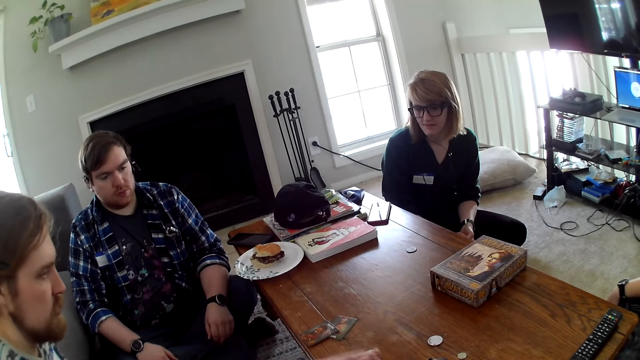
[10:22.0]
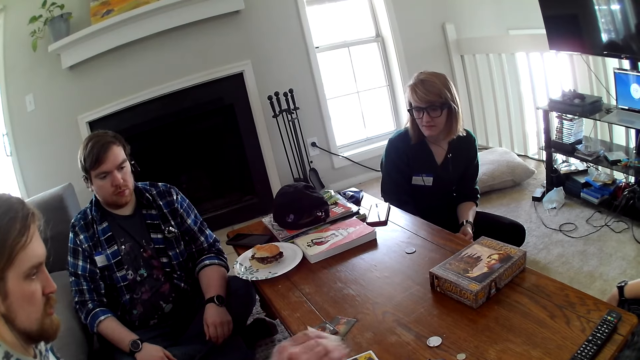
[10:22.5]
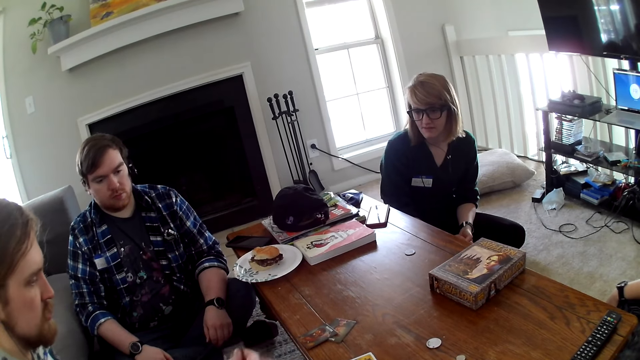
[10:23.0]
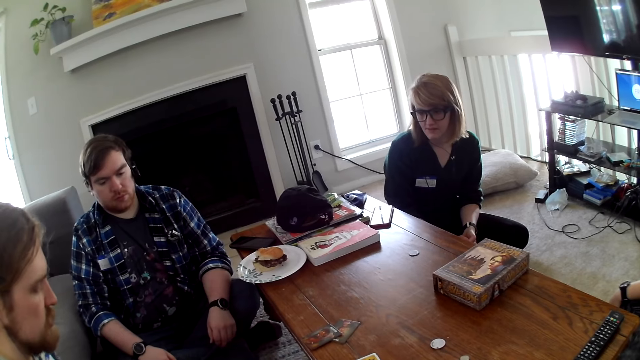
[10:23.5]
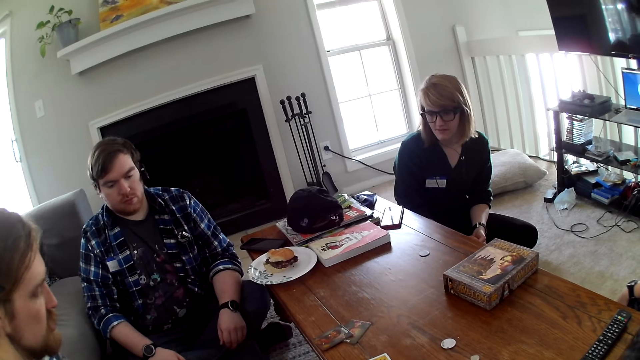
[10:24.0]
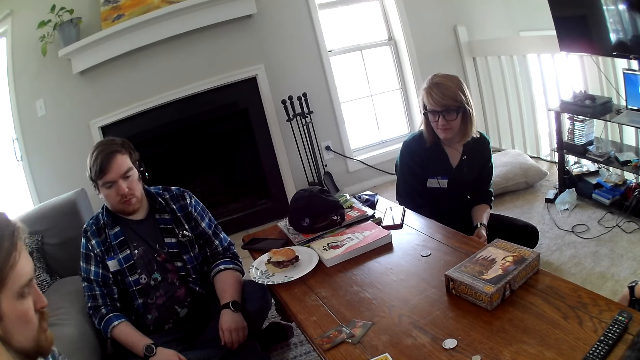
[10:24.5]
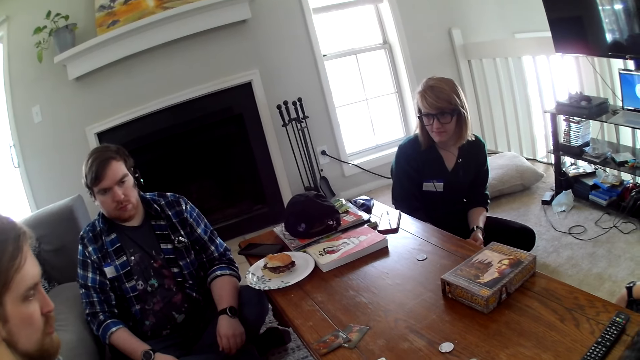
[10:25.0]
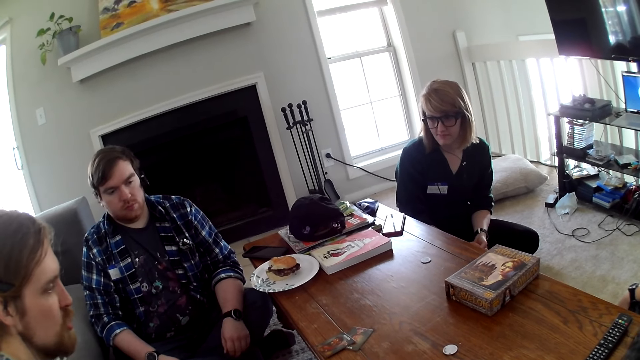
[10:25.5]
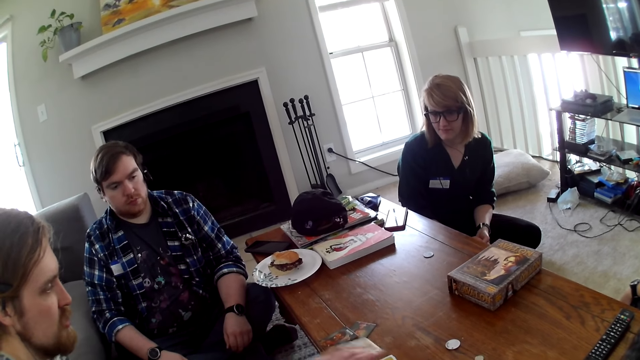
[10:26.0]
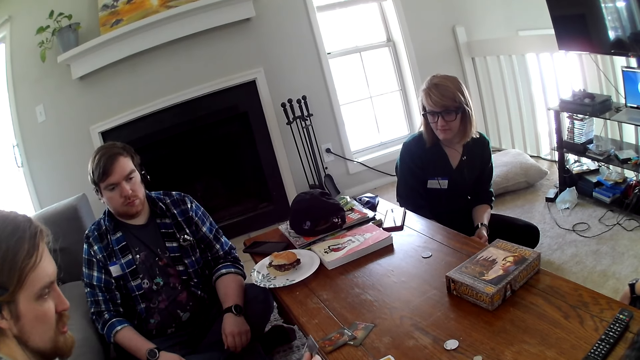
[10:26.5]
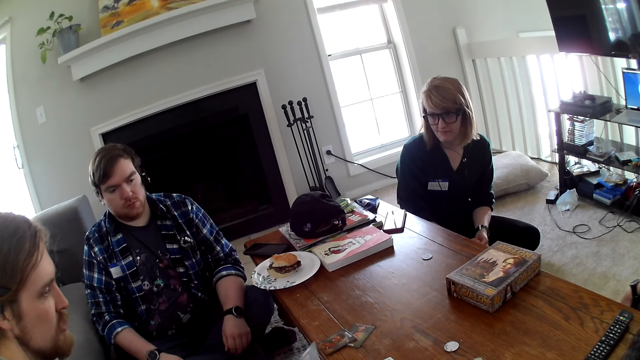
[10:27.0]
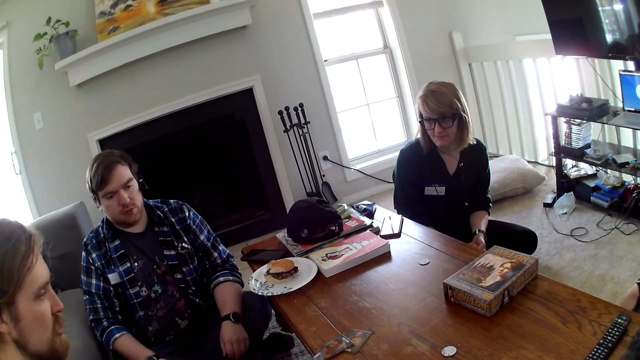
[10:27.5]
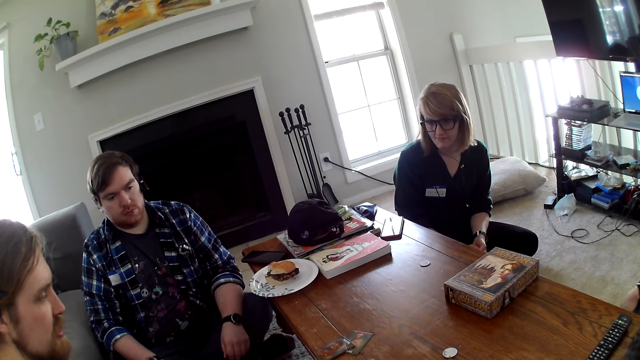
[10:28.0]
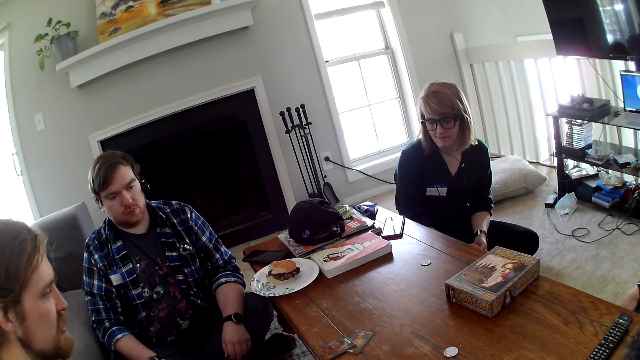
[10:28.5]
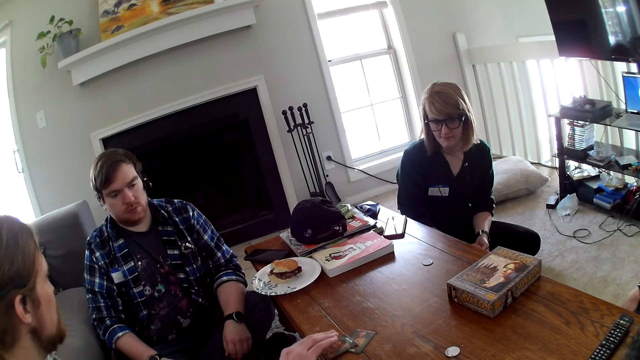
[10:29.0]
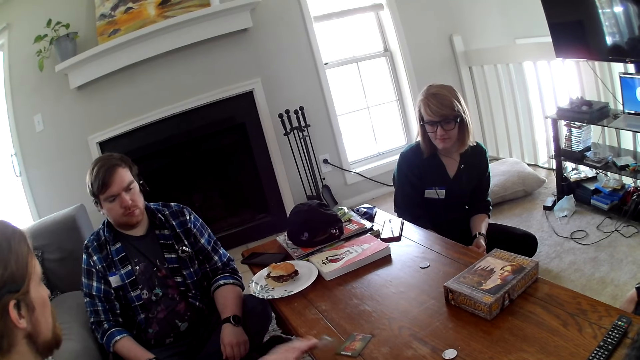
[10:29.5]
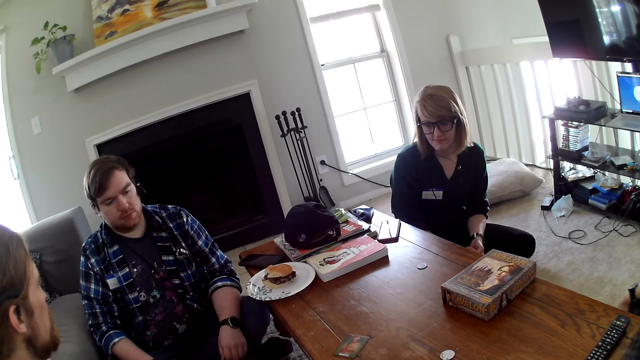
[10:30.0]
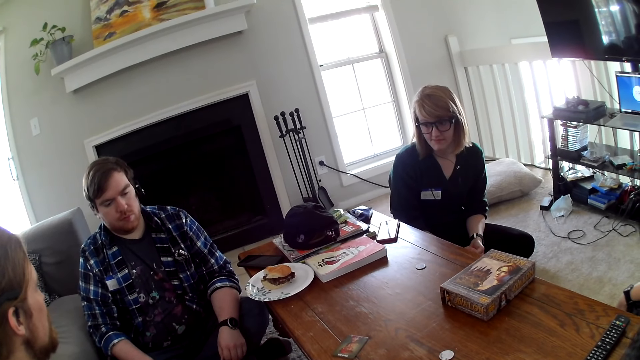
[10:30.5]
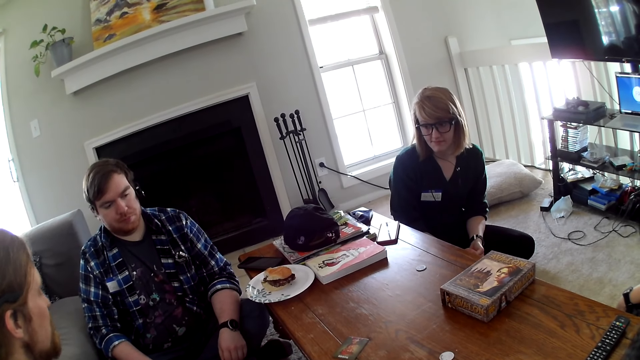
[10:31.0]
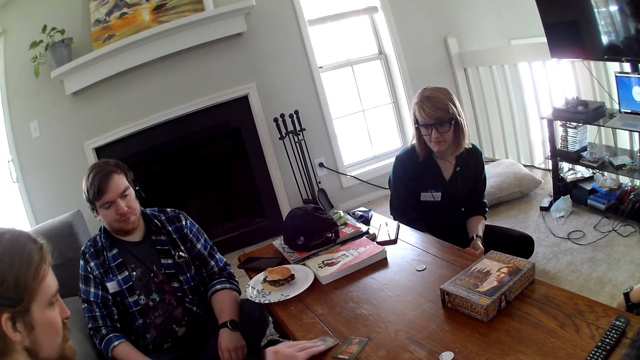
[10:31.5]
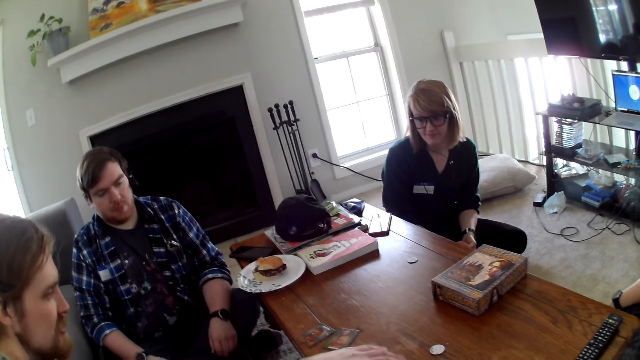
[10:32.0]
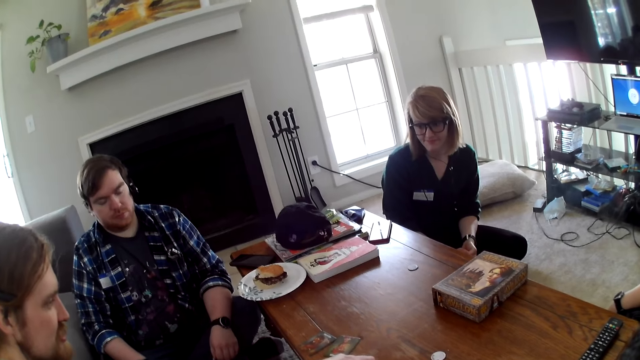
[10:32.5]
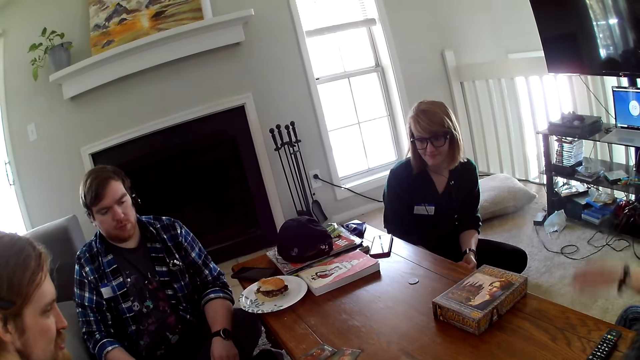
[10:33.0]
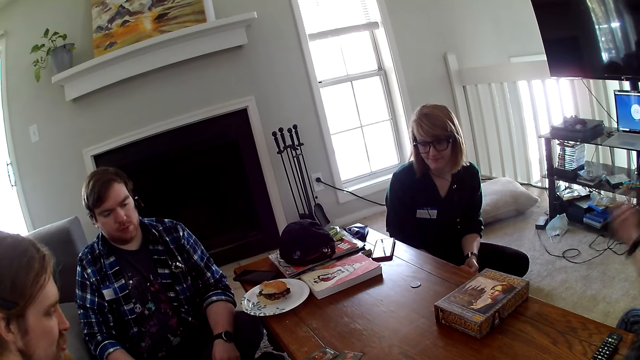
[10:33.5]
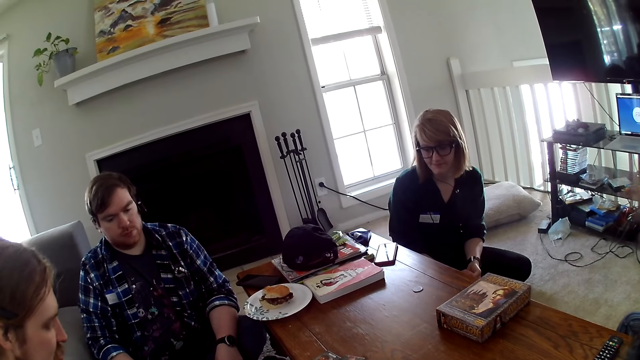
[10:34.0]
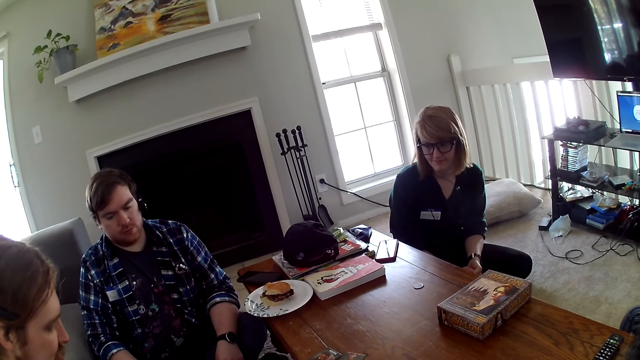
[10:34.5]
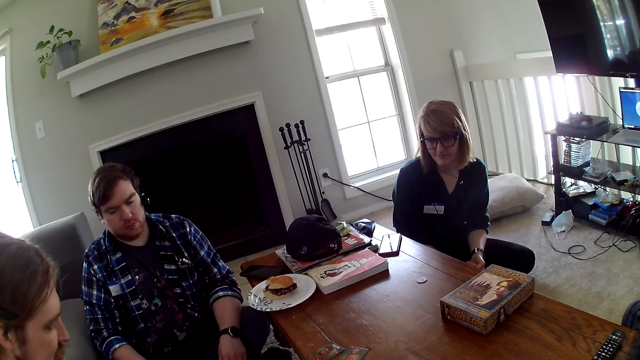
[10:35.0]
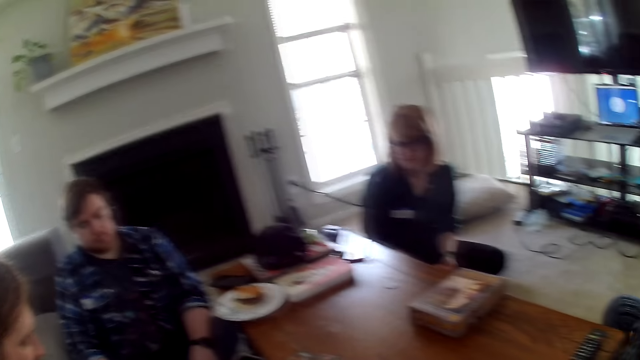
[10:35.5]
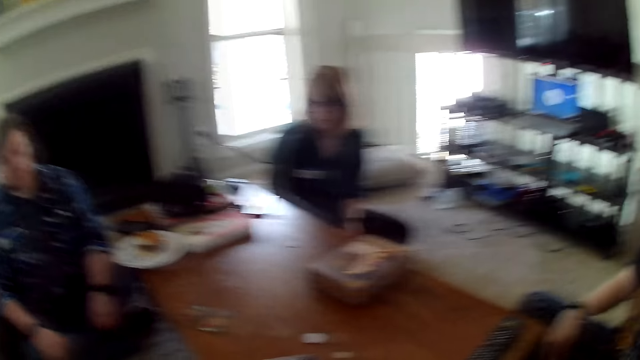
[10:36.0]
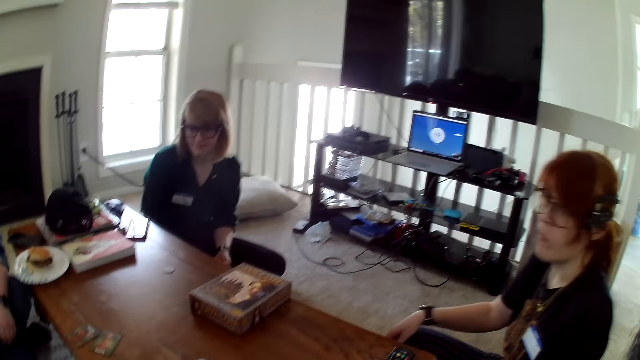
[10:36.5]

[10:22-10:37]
A man picks the card from the table. The man places the card on the table. The man converses with the team. The man picks the card from the table. The camera wearer looks around the team. The man places the card on the table. The man picks the card from the table. The camera wearer looks around the table.

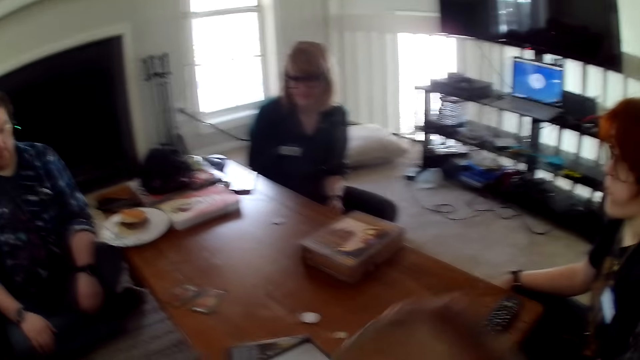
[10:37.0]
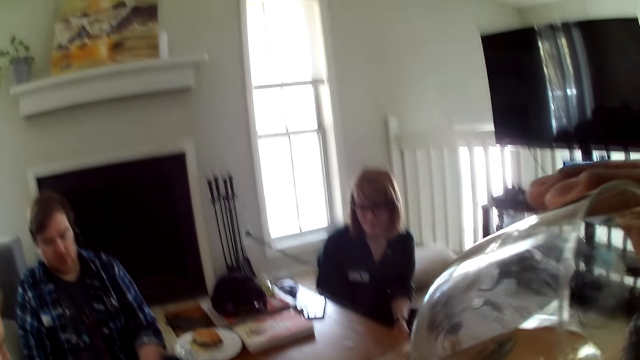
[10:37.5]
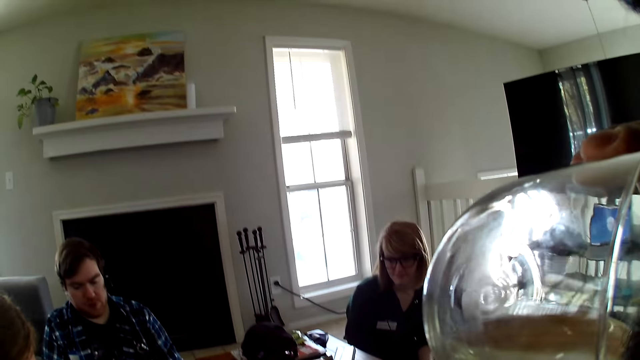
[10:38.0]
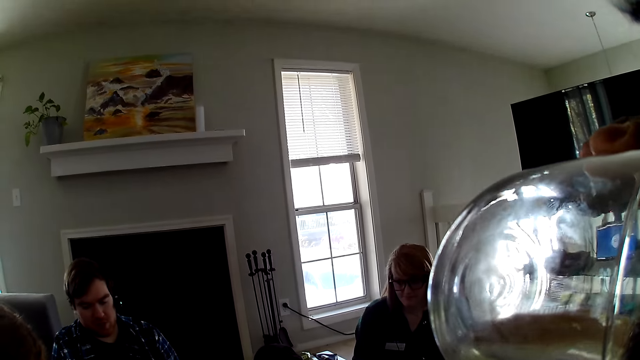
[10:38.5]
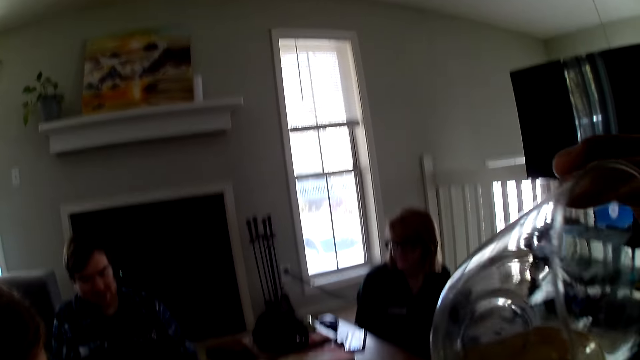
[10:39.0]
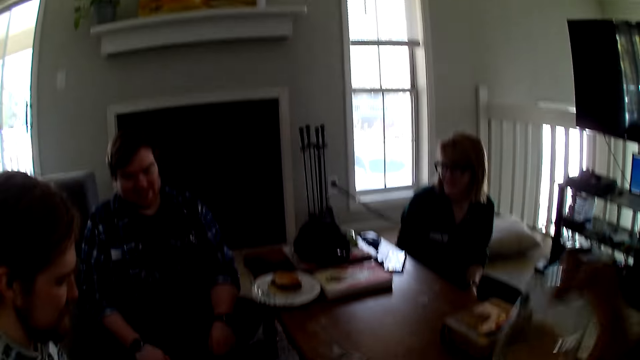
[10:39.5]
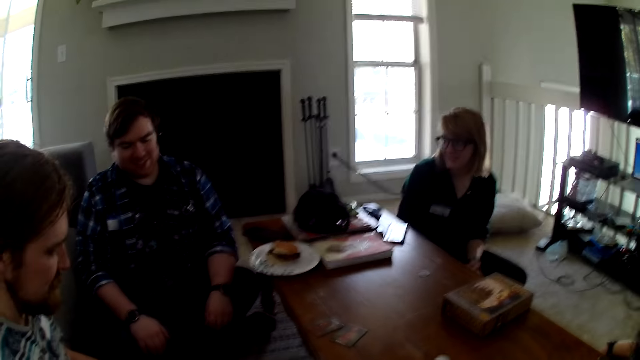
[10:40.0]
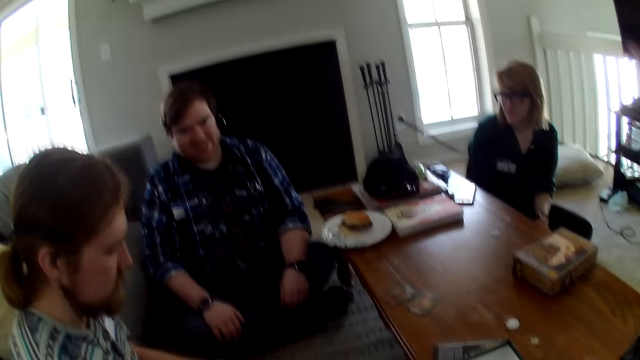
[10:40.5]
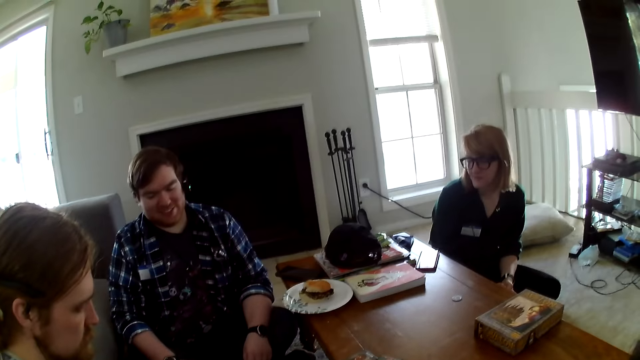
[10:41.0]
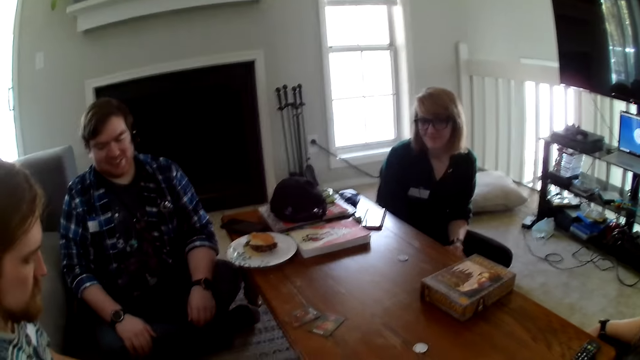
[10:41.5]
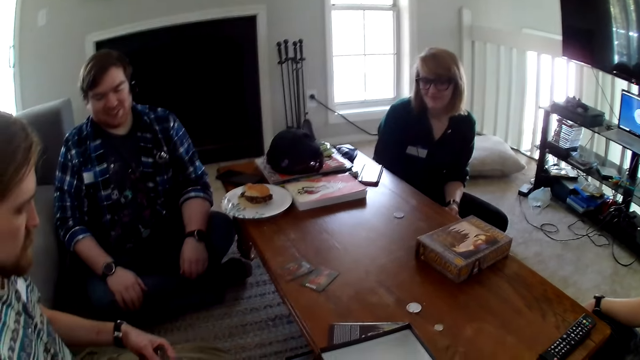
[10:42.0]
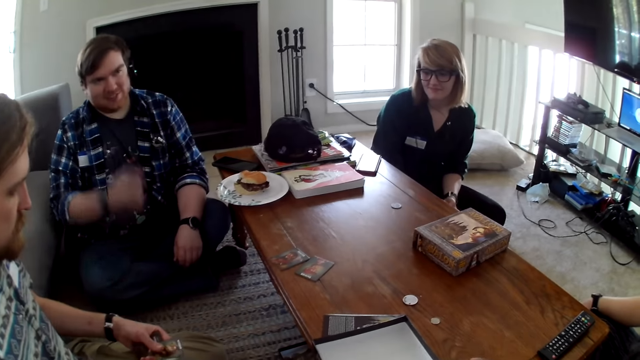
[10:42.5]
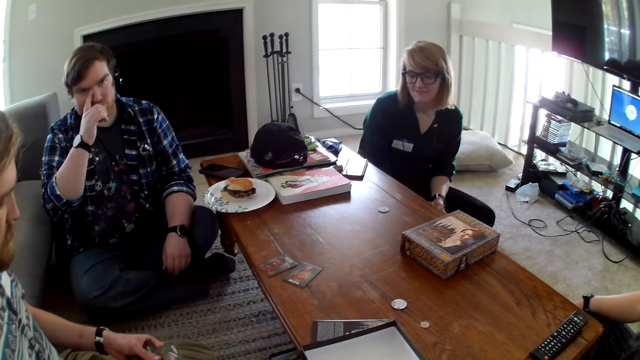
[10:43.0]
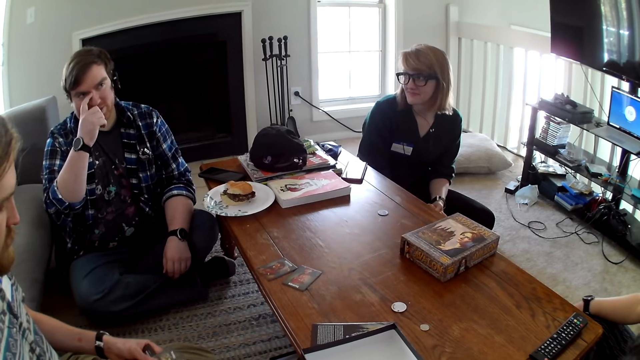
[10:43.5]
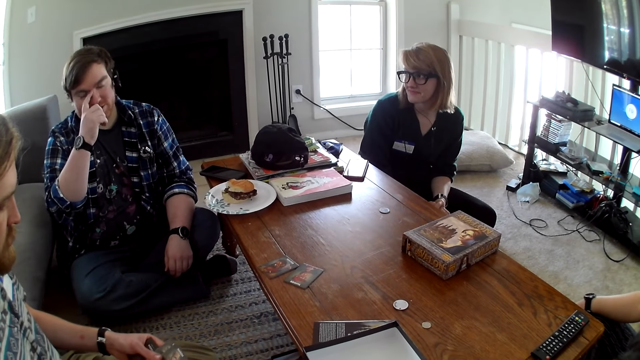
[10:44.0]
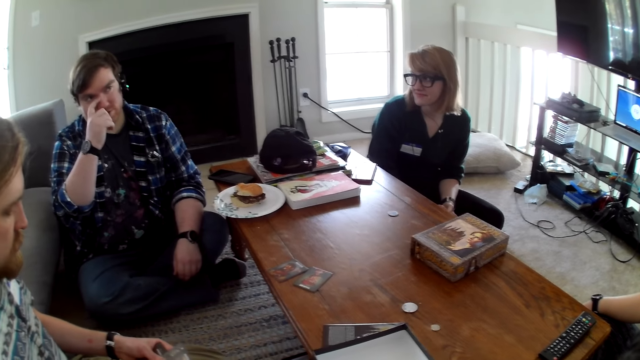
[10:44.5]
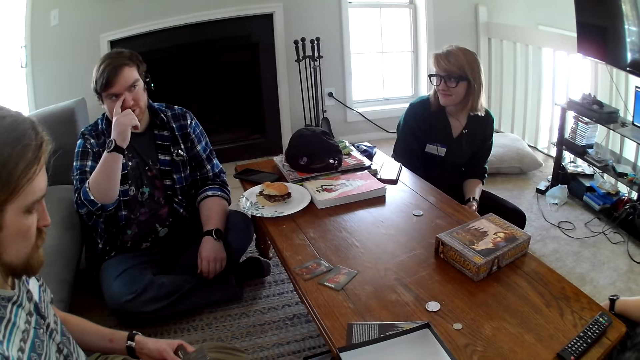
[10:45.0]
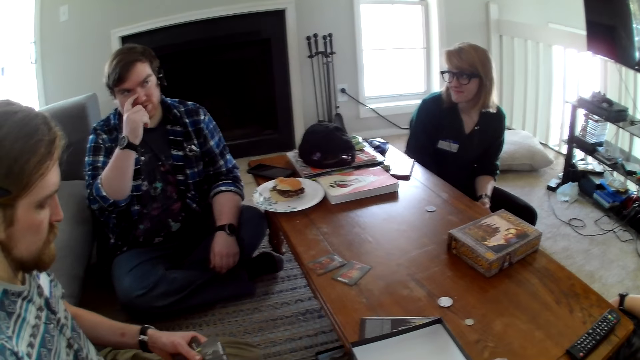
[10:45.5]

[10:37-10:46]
The camera wearer drinks something from the glass. A man looks at the cards on his hands. Another man touches the nose.
